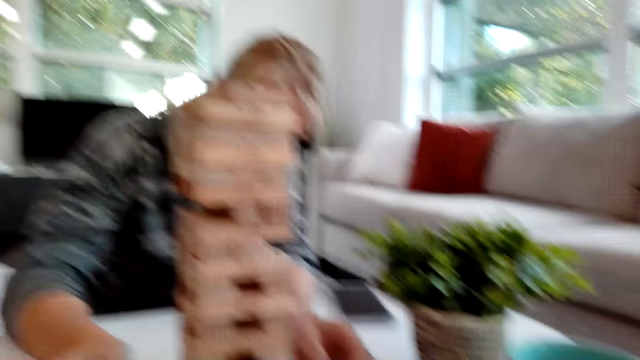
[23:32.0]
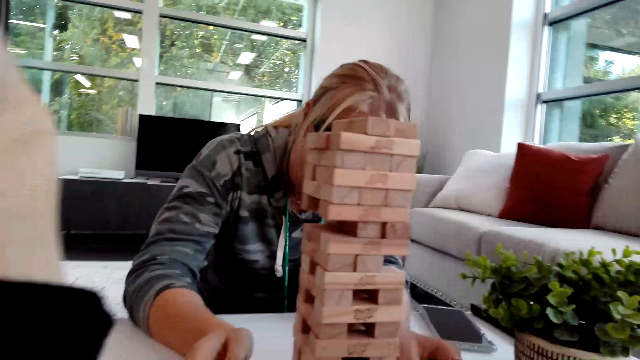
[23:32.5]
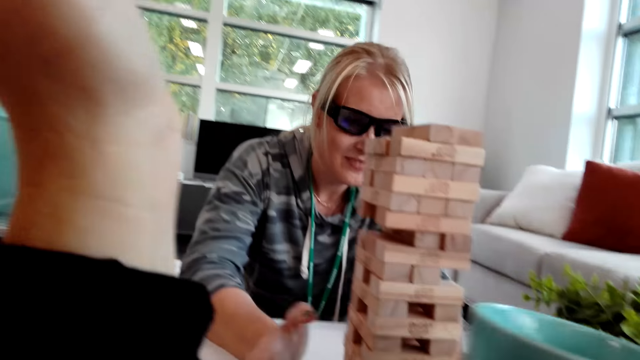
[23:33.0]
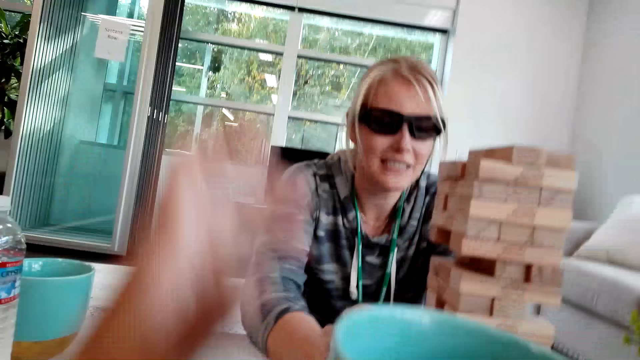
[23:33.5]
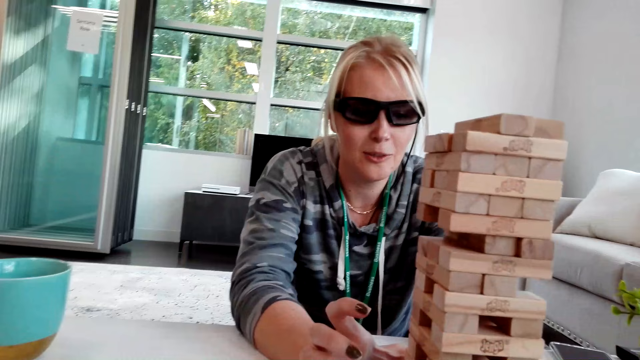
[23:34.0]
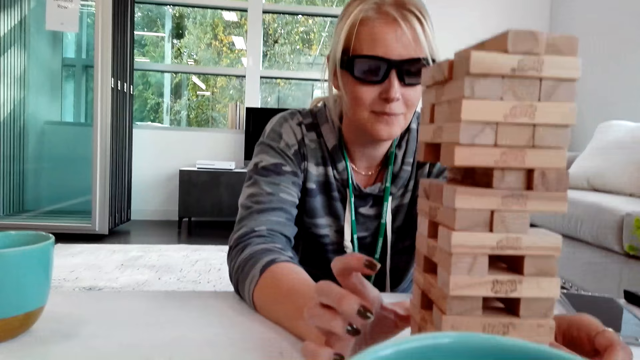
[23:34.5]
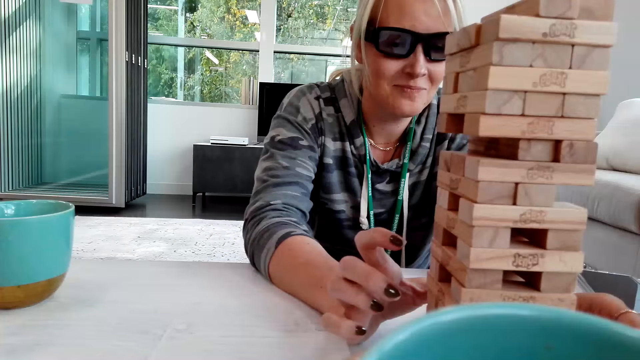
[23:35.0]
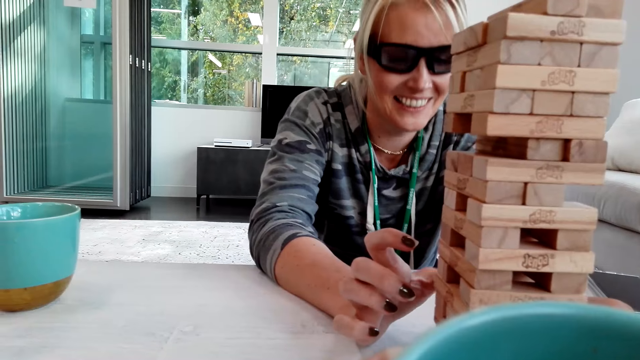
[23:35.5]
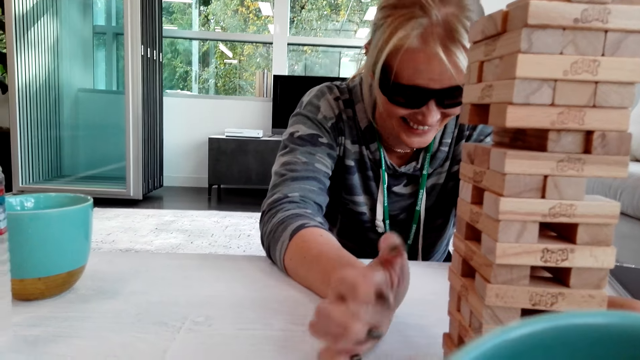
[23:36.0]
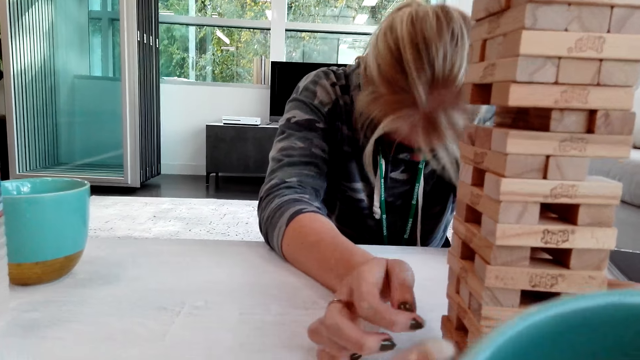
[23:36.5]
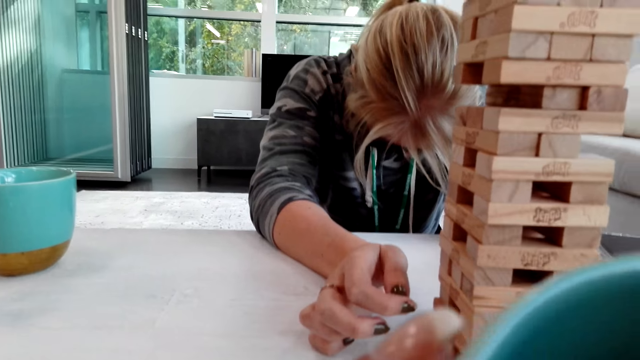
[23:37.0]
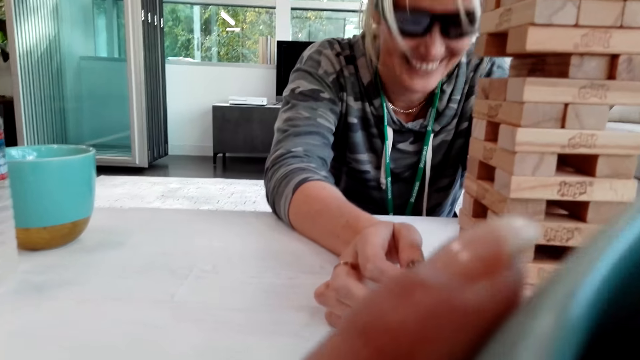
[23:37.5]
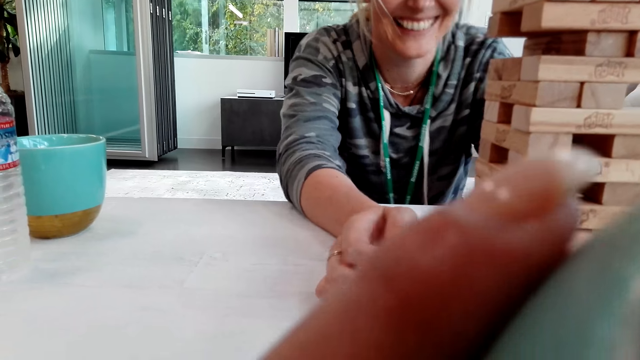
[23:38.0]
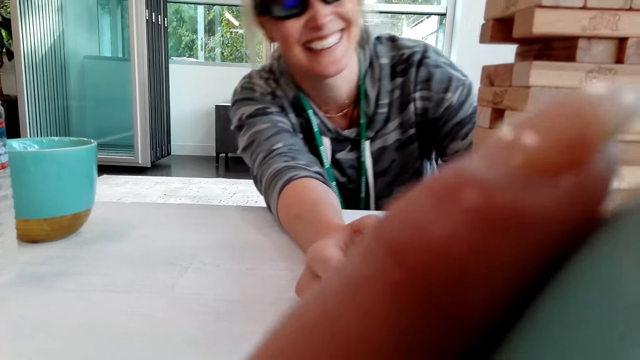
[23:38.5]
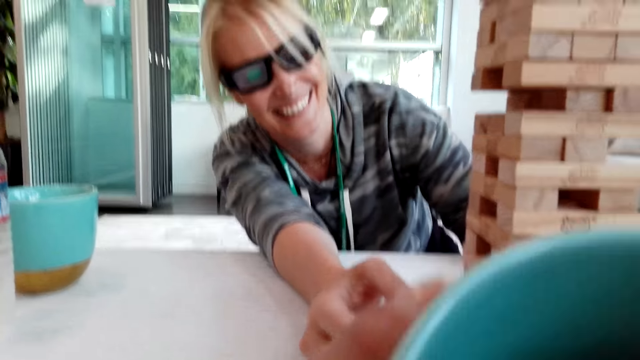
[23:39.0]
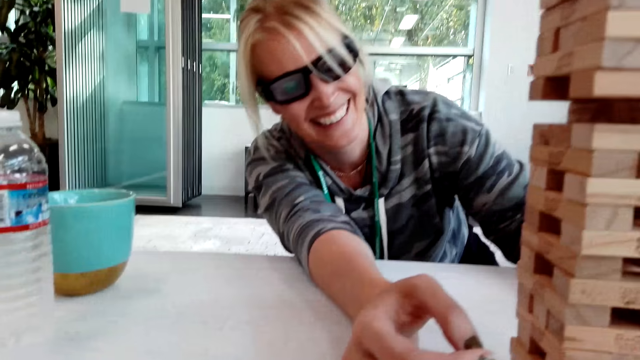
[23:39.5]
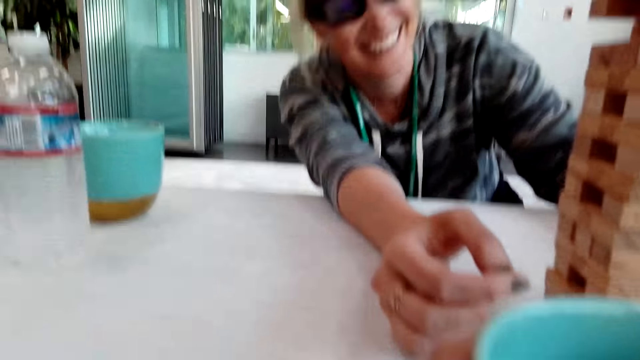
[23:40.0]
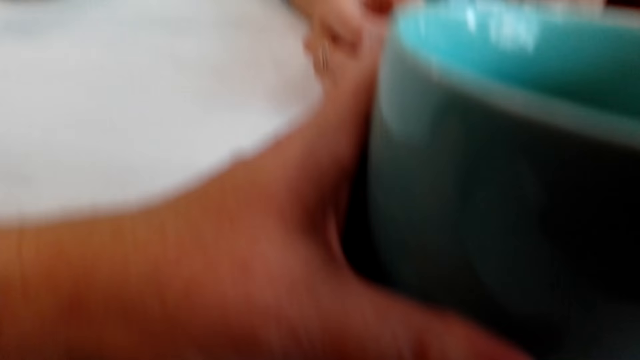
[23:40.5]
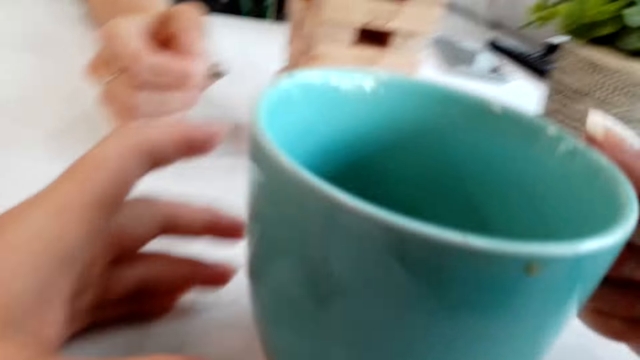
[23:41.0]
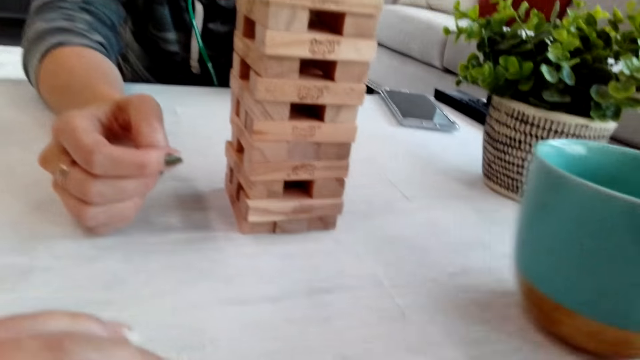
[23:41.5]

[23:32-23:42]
A person stares at pieces of wood. The camera wearer holds a cup. They pick the cup. The person pulls a wood and moves hand from the wood. The camera wearer drinks from the cup. The person interacts with the camera wearer. The camera wearer moves the cup.

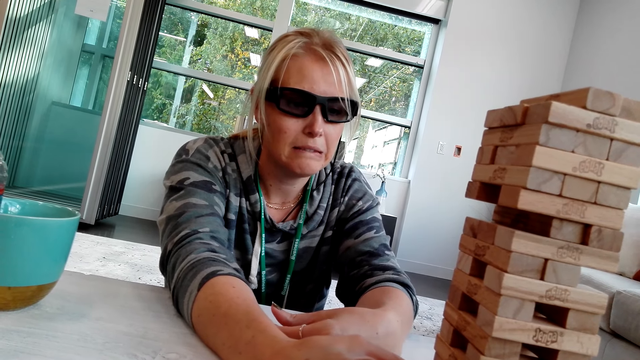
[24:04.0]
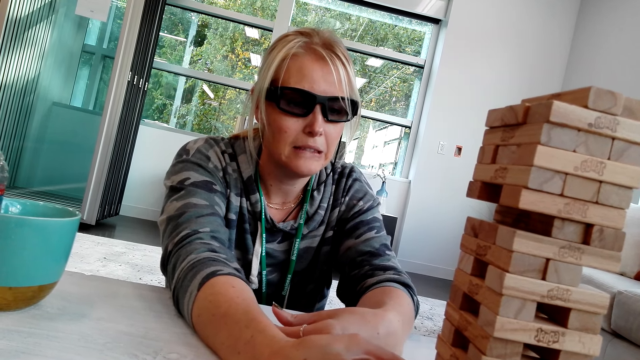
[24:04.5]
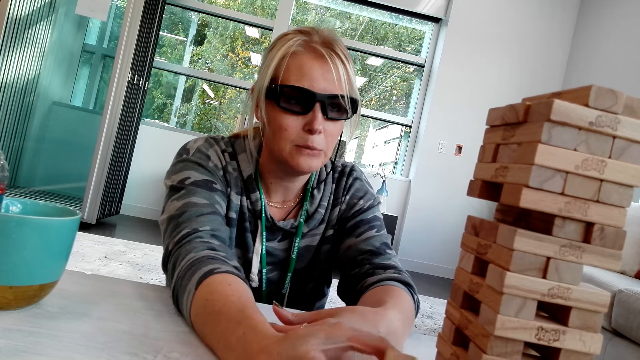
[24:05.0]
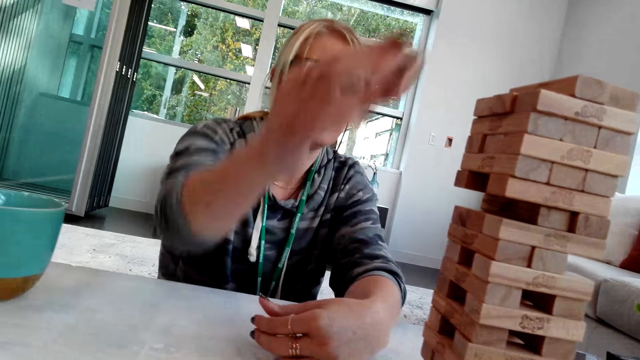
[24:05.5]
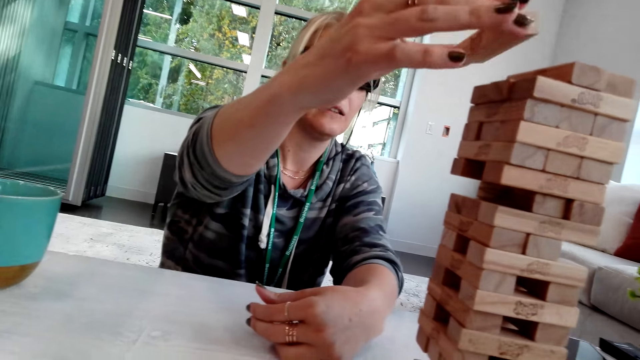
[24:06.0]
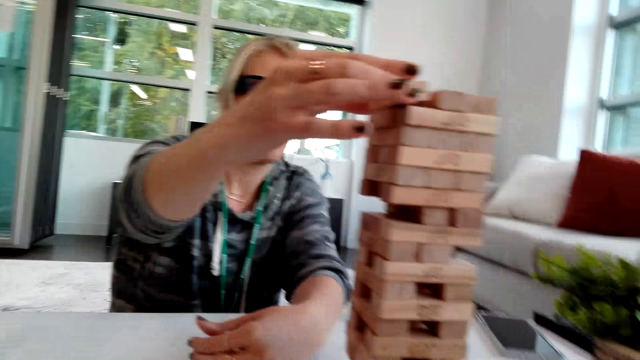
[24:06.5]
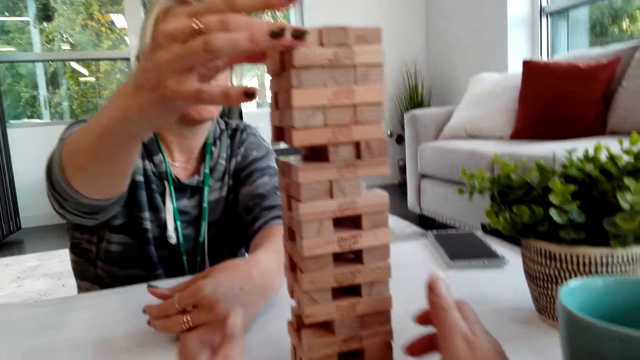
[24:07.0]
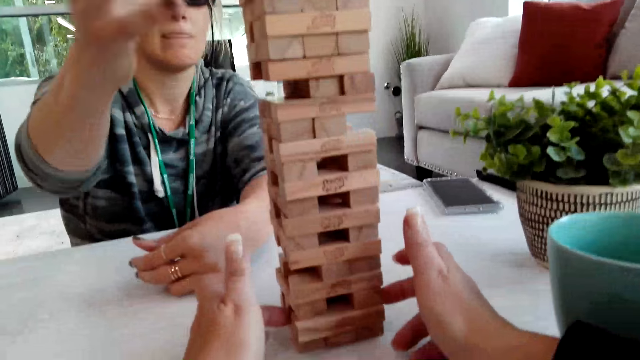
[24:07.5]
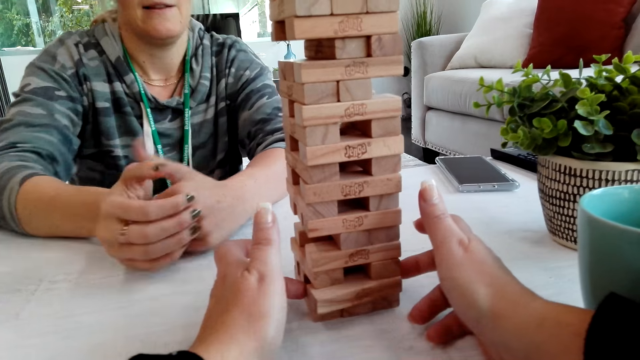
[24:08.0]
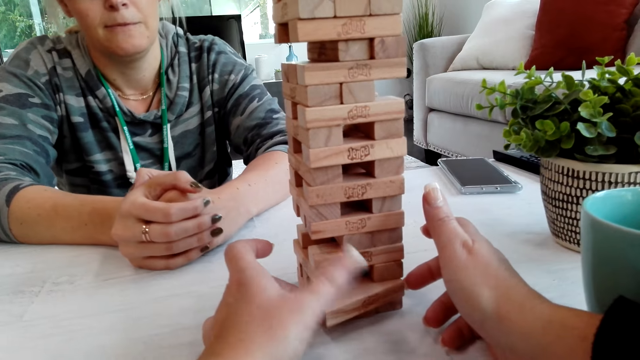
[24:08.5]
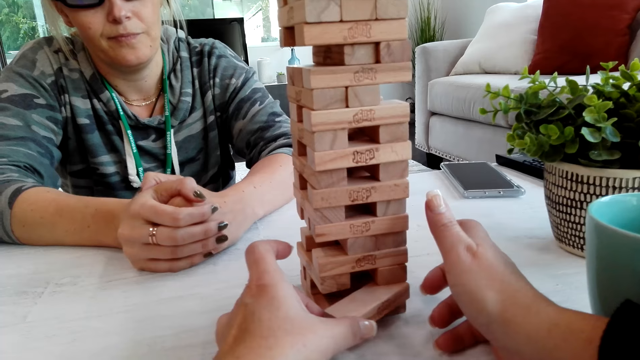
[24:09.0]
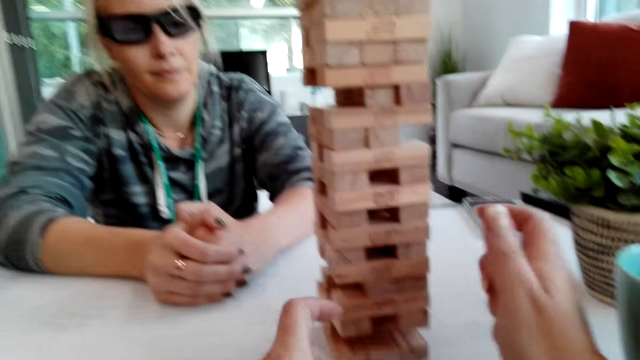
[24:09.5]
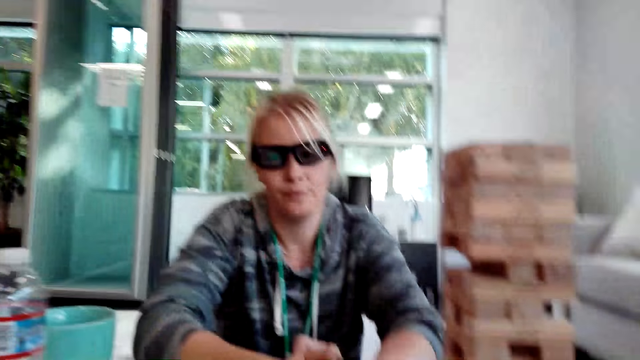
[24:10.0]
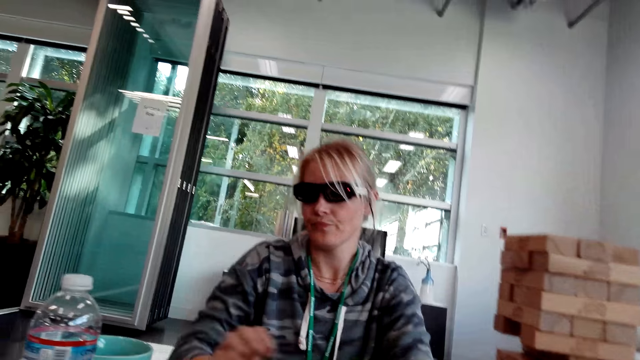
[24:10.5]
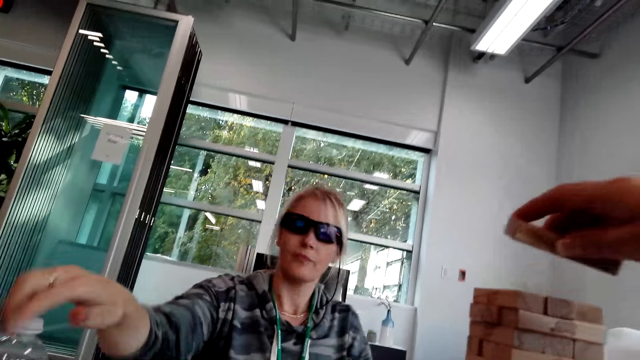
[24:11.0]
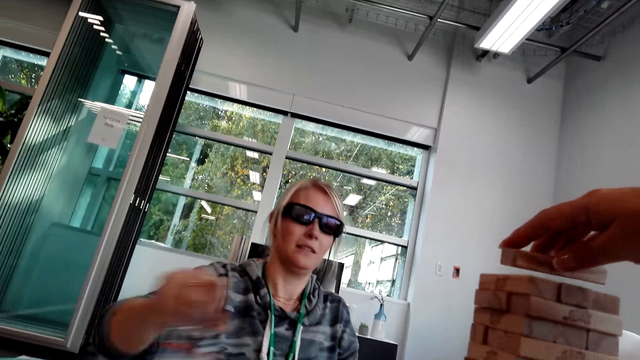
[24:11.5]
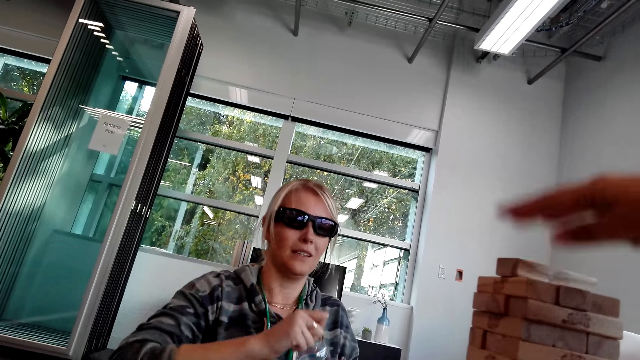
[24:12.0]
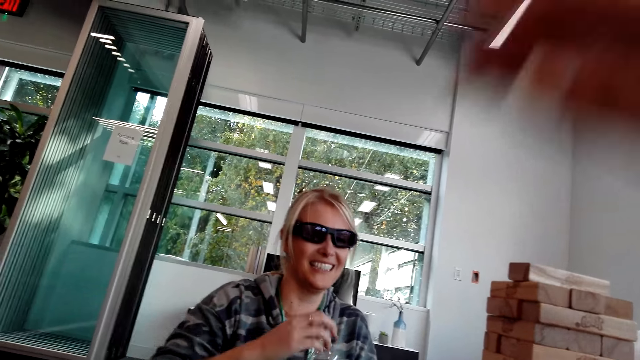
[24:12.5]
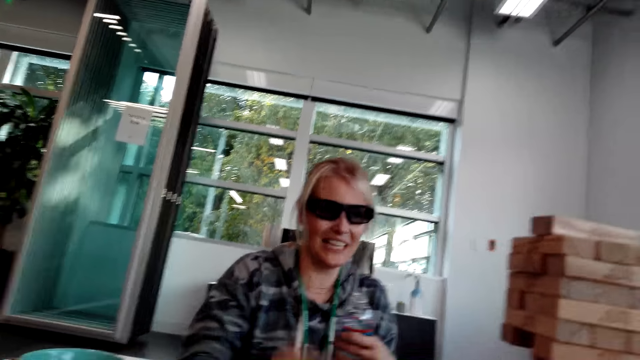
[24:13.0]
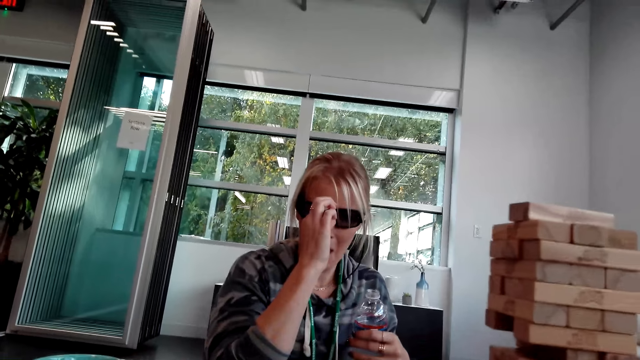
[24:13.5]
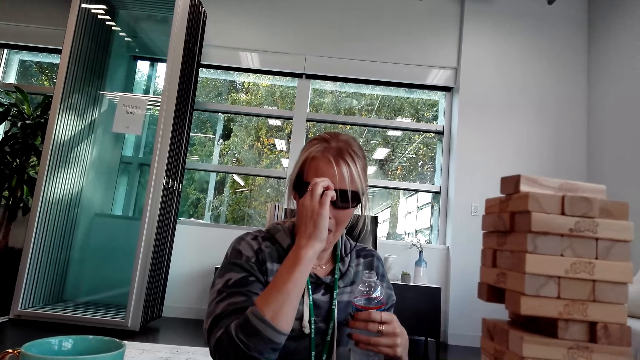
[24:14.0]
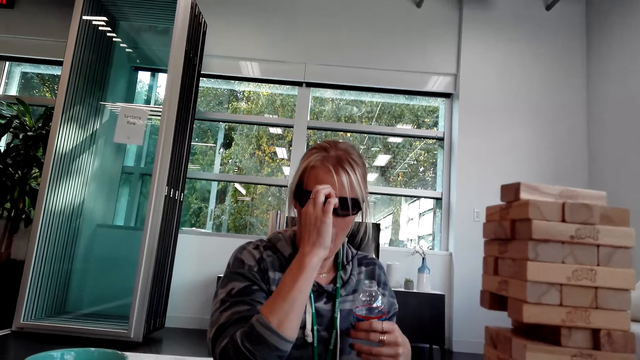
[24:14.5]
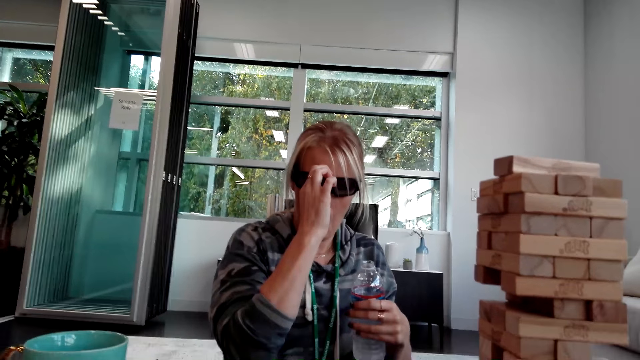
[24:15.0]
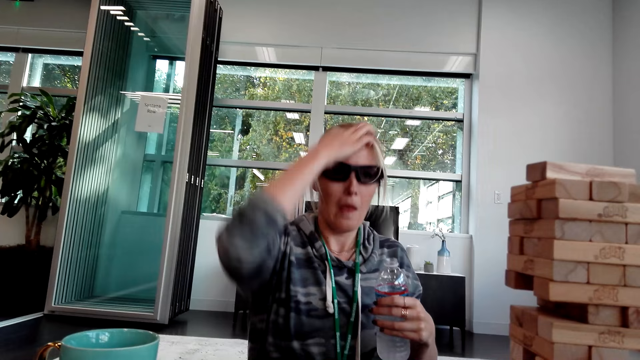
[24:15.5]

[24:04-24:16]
A person moves hand and places the wood on pieces of wood. The camera wearer pulls the wood. They pick something. The person picks a bottle of water. The camera wearer places the wood on the pieces of wood. The person holds the sunglasses.
